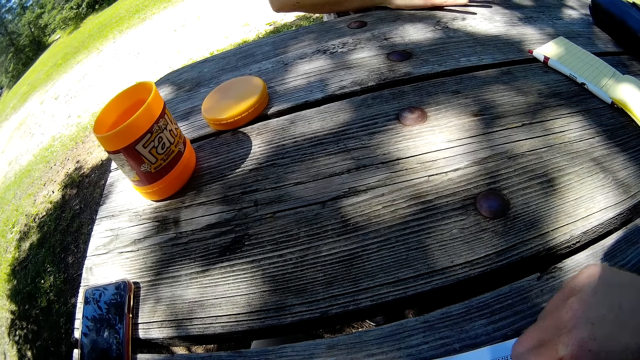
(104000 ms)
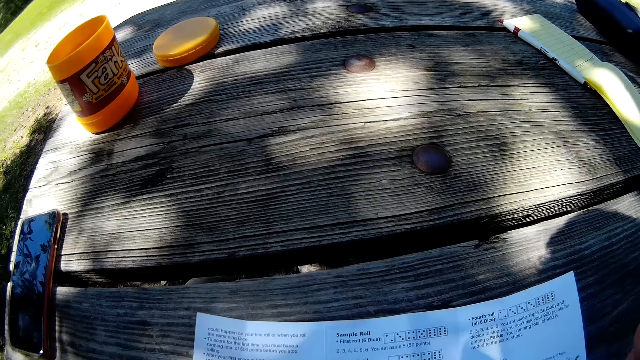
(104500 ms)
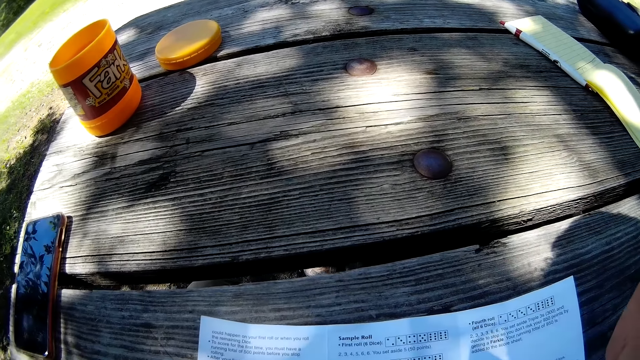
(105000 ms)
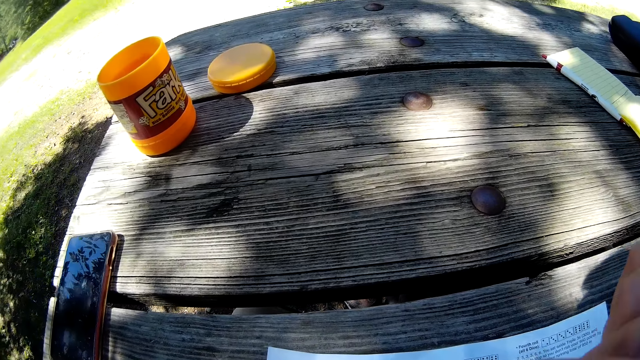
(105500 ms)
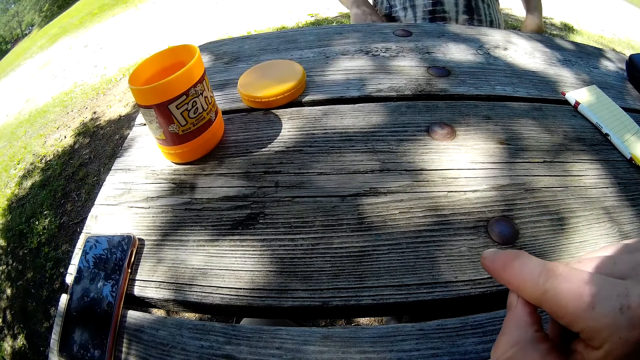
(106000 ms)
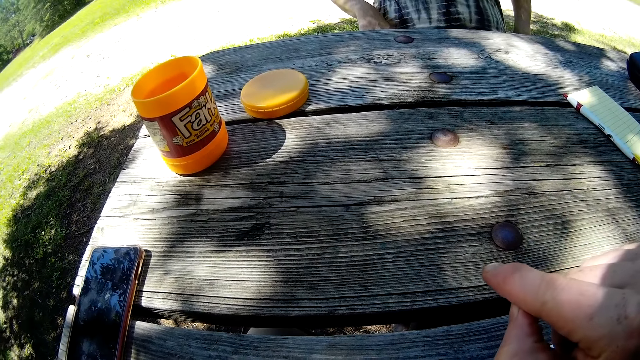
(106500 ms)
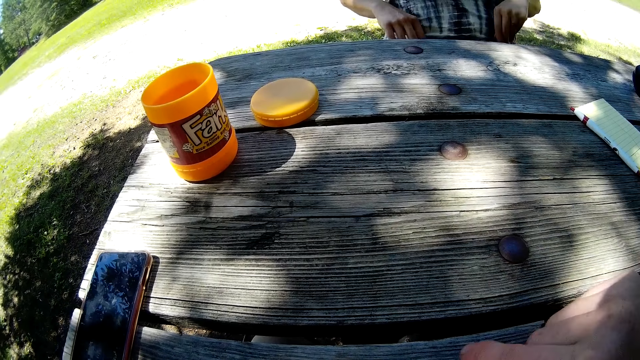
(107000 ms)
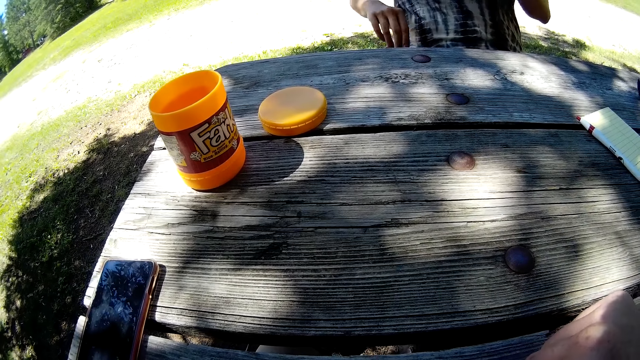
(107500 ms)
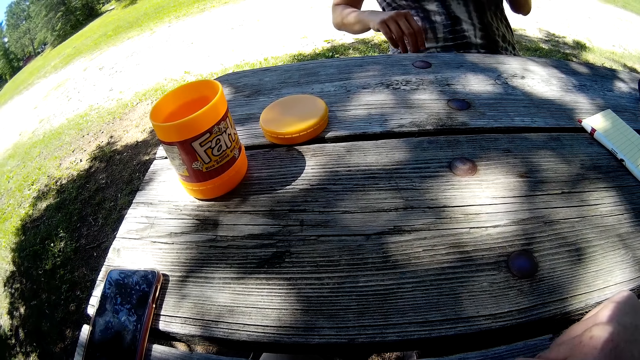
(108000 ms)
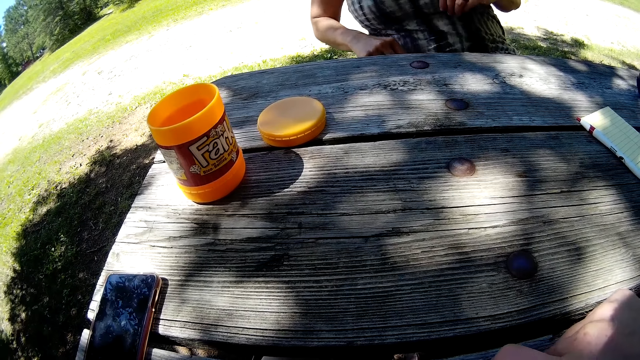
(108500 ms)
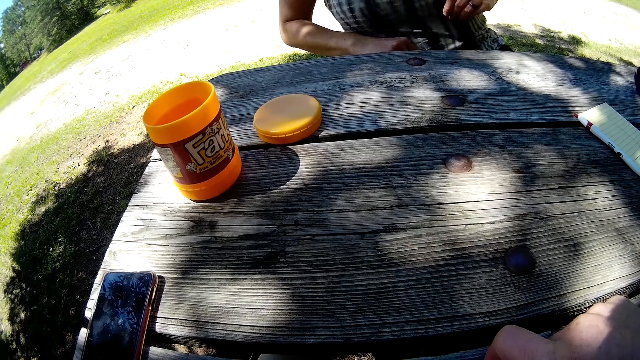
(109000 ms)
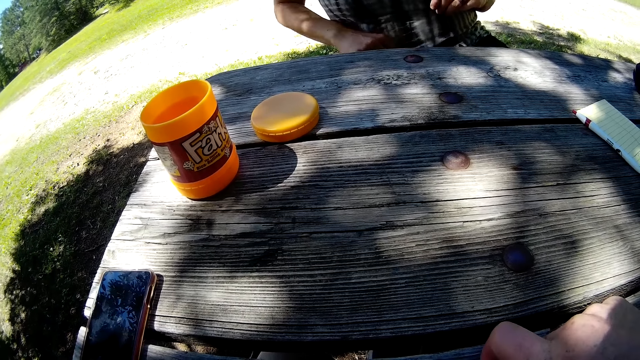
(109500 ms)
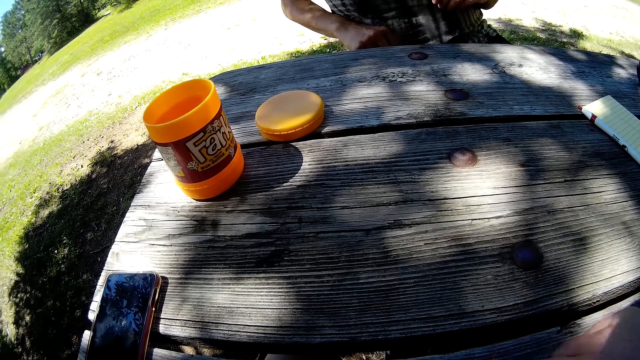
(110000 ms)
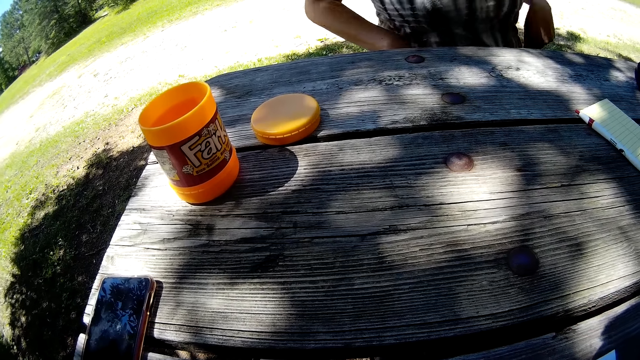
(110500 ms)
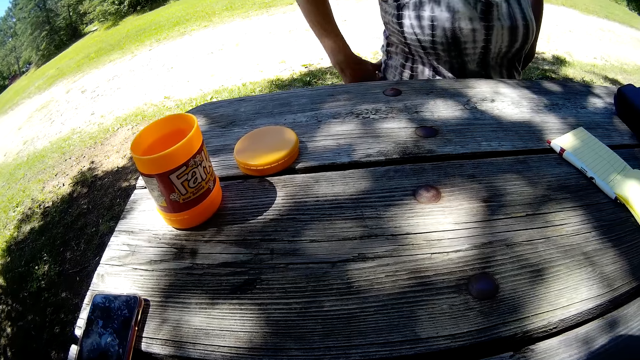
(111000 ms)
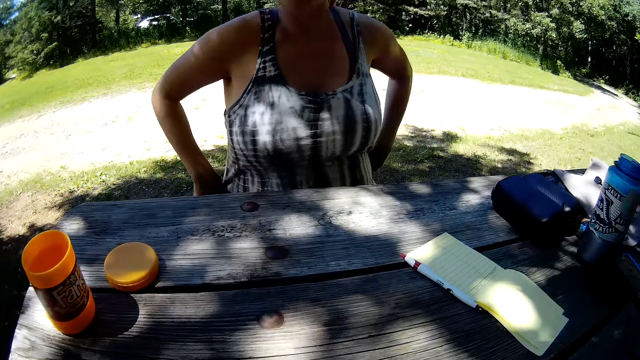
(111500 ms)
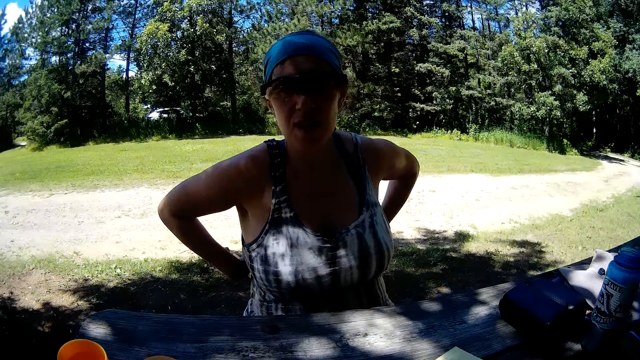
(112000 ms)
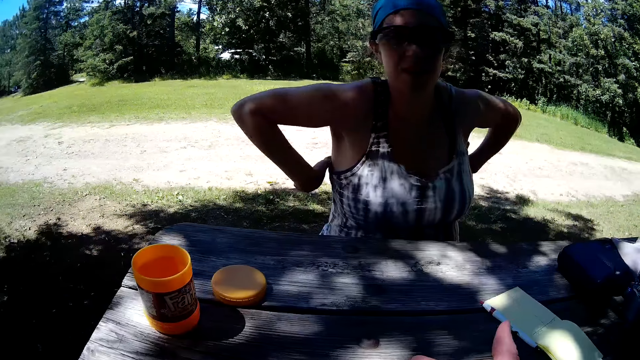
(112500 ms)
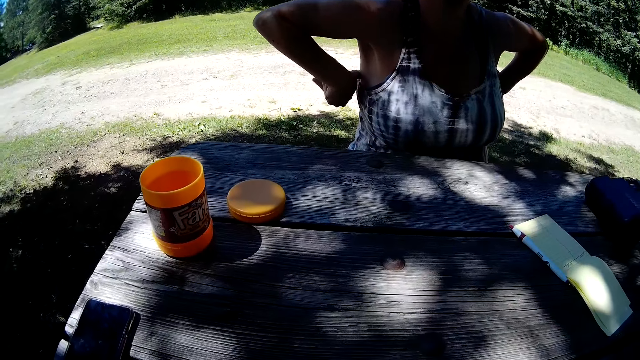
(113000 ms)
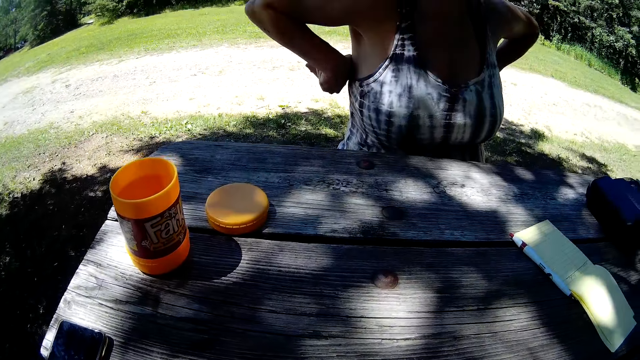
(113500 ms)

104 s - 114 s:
The camera wearer points his finger on the table. The woman adjusts her cloth.

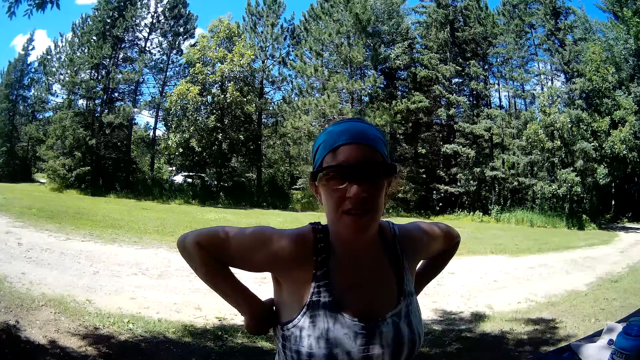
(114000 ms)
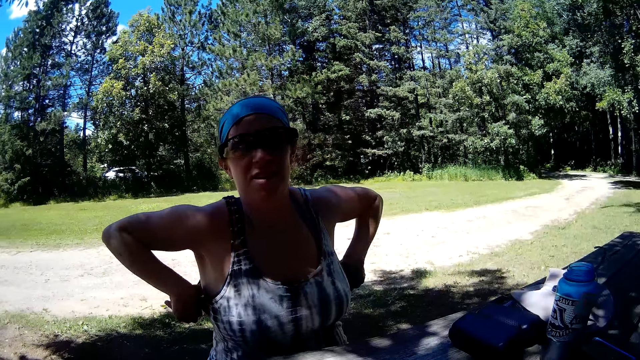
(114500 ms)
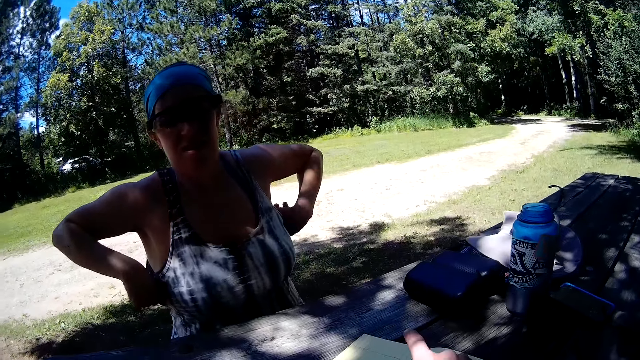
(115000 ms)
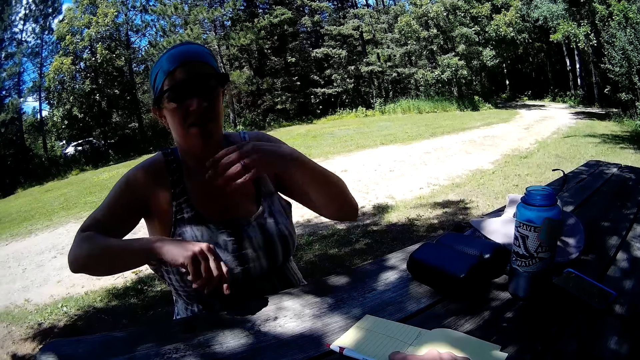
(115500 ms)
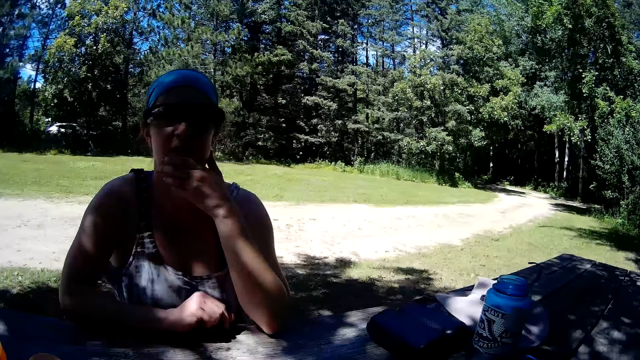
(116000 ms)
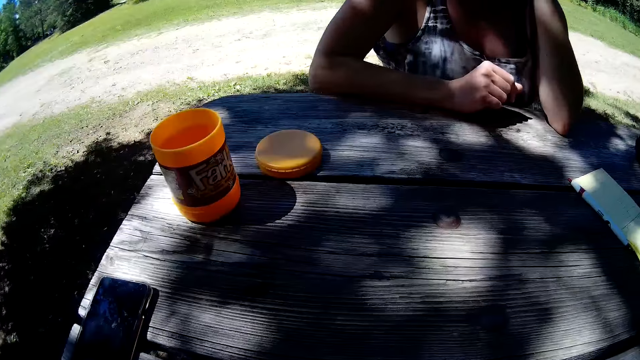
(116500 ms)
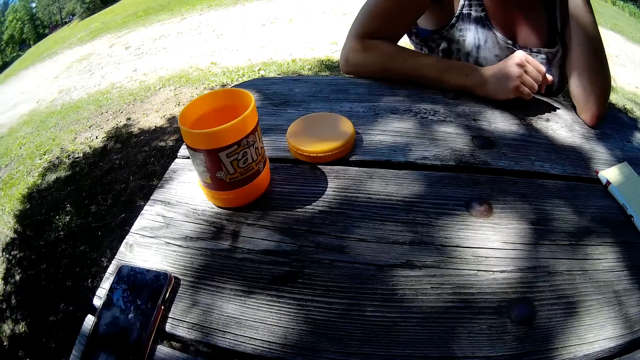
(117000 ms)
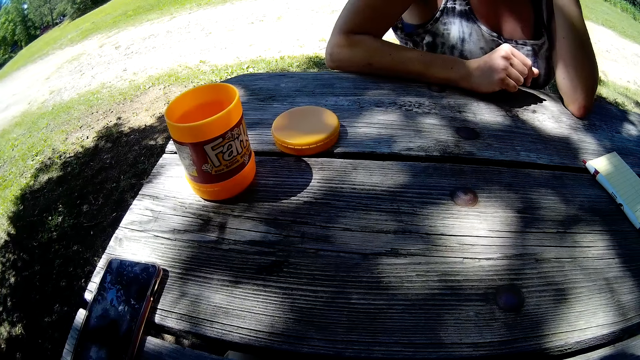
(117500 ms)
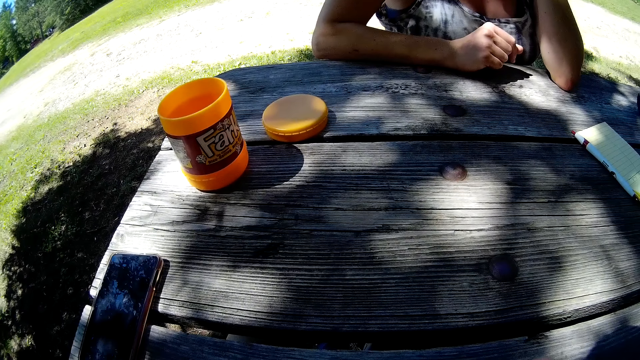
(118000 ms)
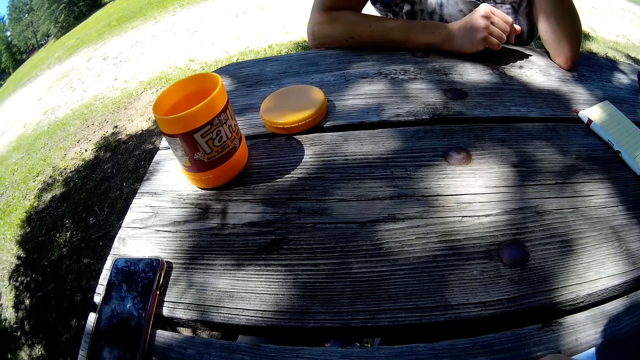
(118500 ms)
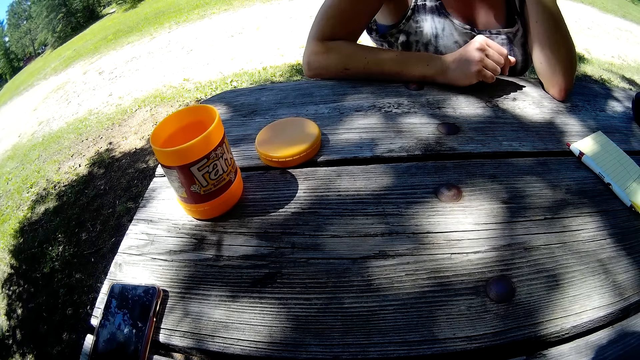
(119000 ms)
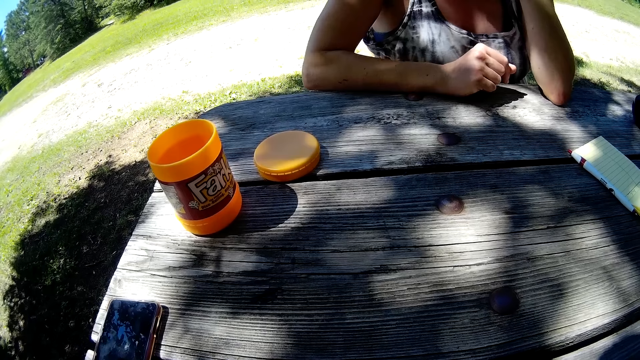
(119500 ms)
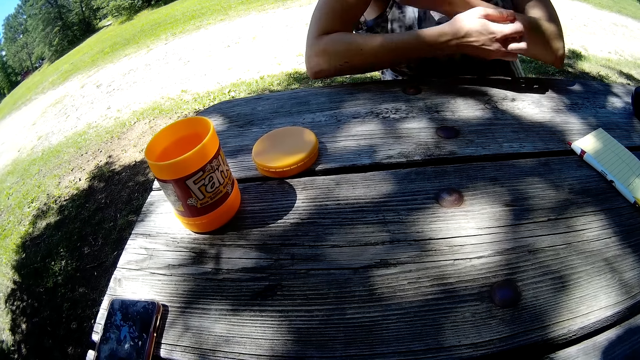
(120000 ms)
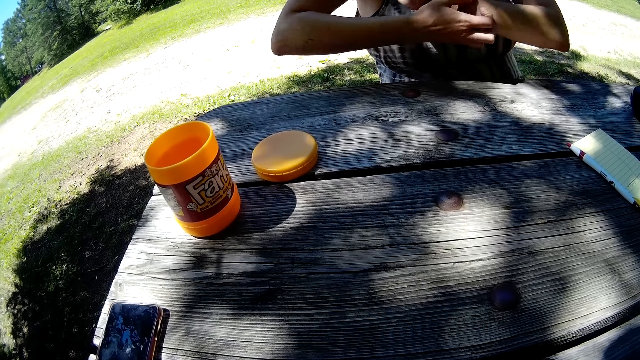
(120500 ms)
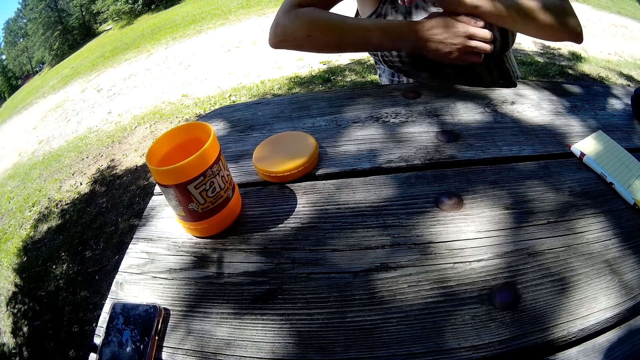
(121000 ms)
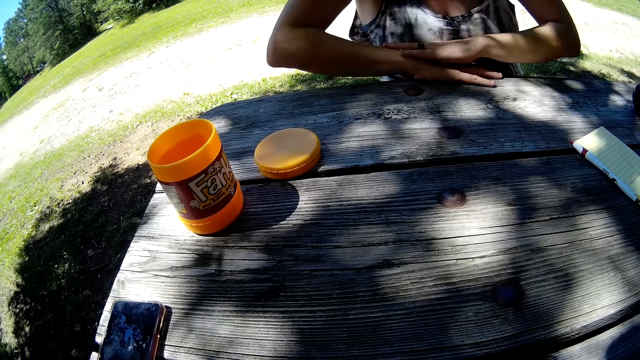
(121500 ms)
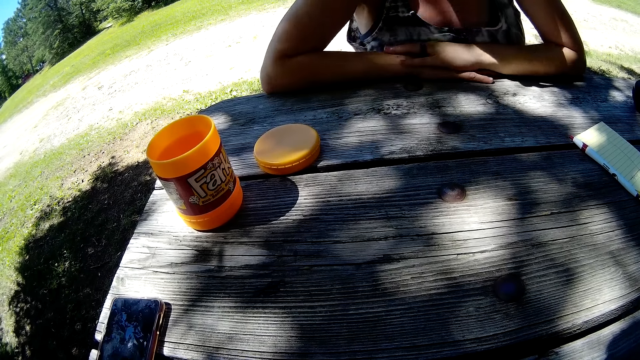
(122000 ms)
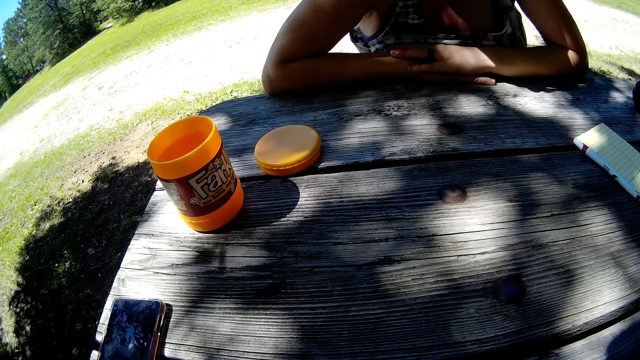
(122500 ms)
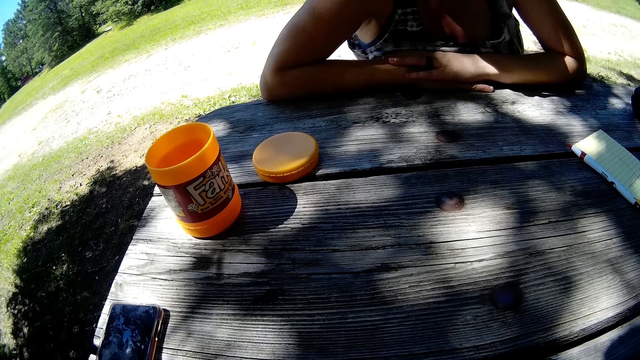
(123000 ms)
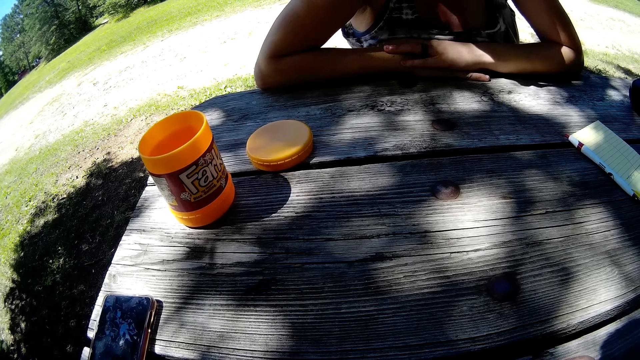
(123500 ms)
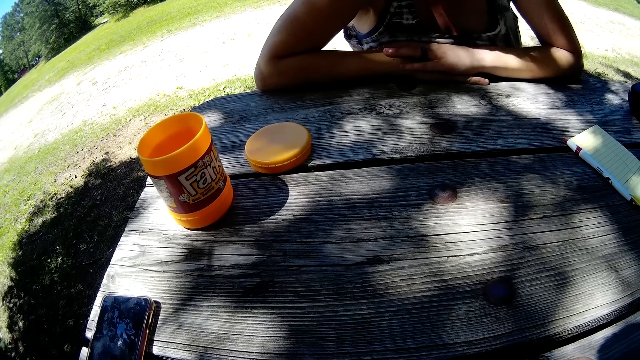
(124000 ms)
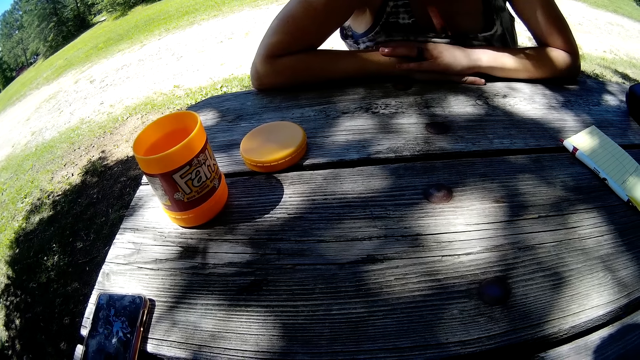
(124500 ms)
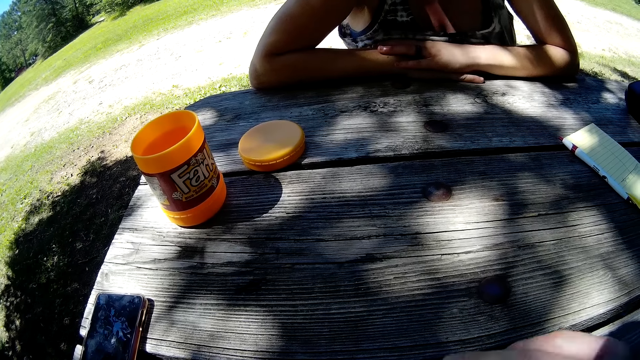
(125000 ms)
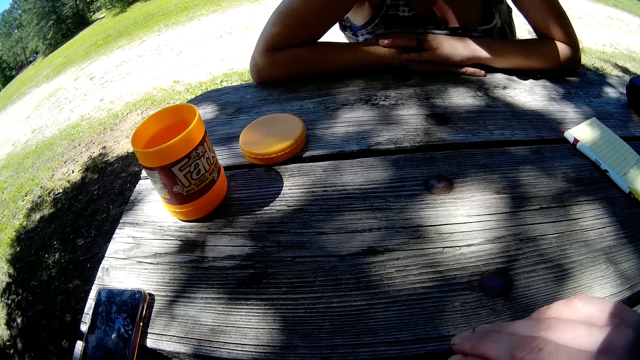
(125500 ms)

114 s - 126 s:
The woman puts her hand on her chin. The woman scratches her arm. The woman places her hands on the table.
